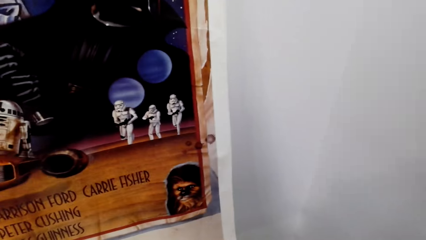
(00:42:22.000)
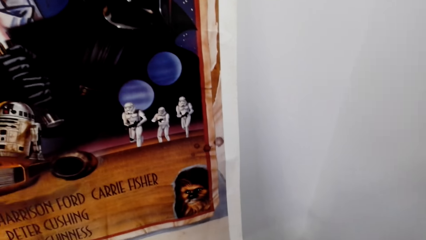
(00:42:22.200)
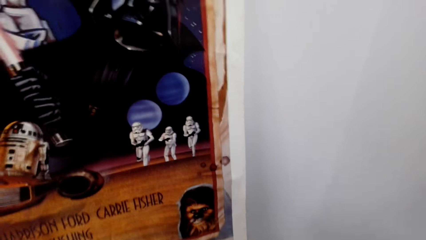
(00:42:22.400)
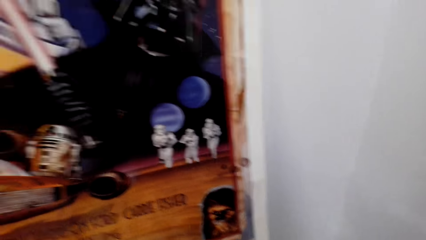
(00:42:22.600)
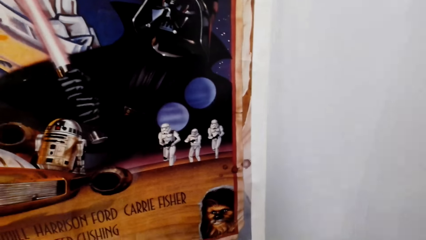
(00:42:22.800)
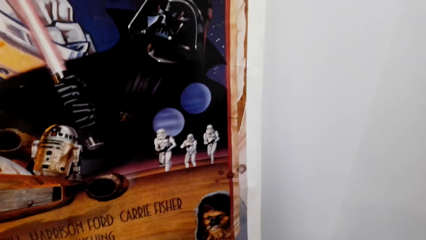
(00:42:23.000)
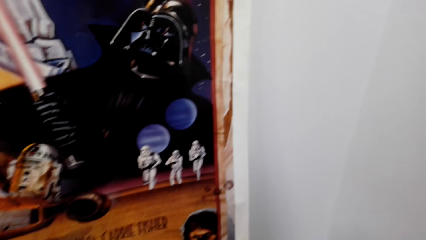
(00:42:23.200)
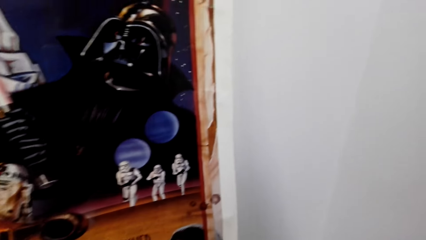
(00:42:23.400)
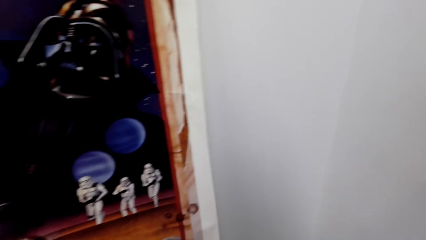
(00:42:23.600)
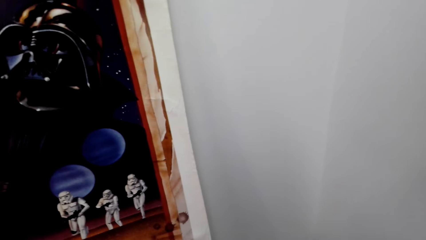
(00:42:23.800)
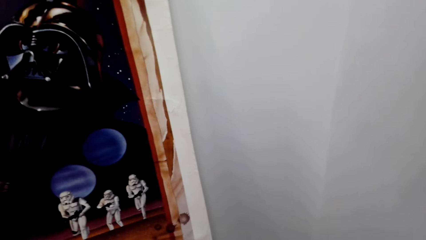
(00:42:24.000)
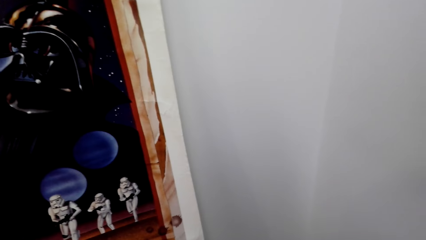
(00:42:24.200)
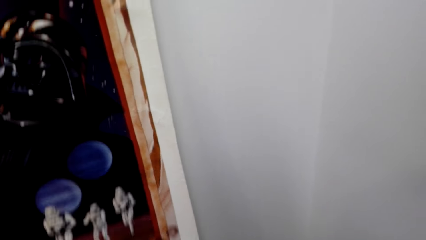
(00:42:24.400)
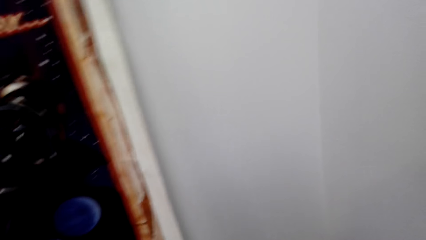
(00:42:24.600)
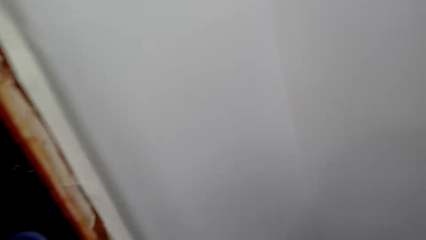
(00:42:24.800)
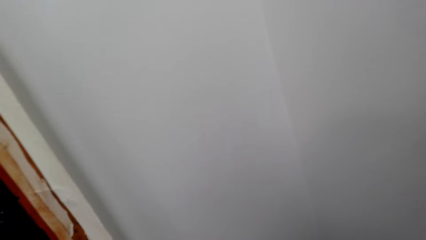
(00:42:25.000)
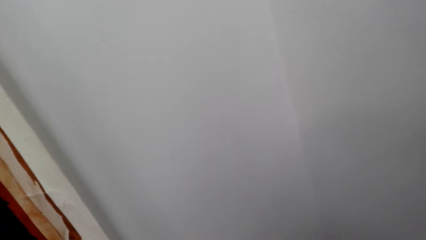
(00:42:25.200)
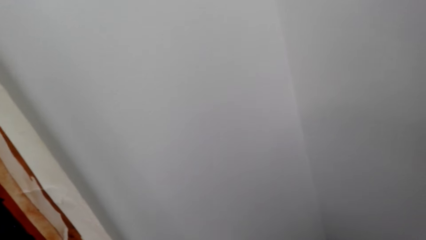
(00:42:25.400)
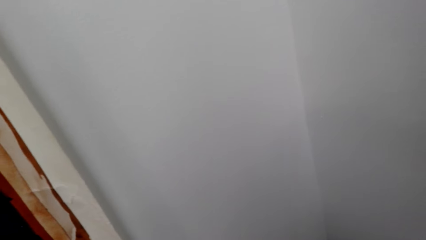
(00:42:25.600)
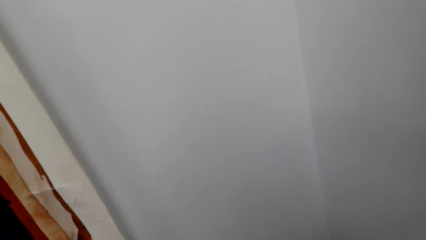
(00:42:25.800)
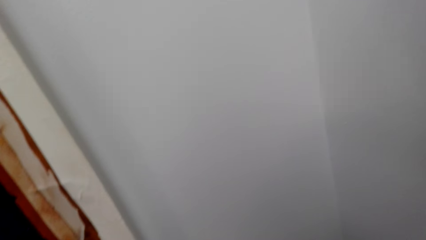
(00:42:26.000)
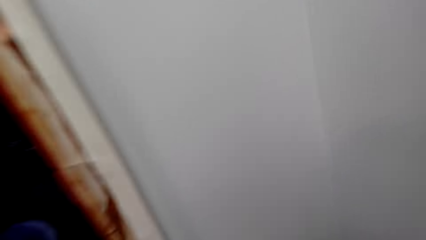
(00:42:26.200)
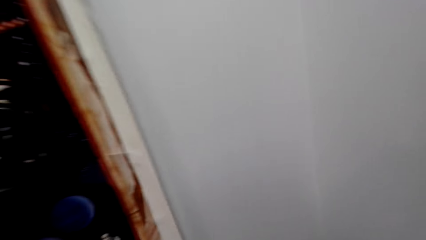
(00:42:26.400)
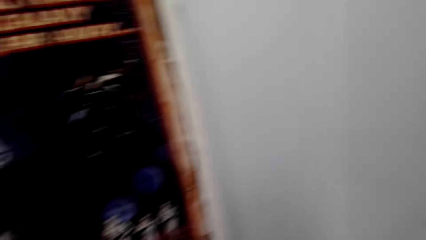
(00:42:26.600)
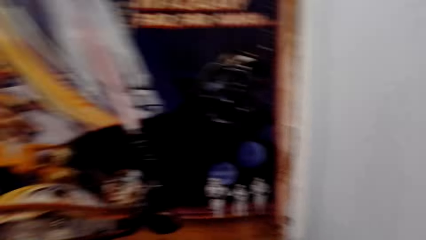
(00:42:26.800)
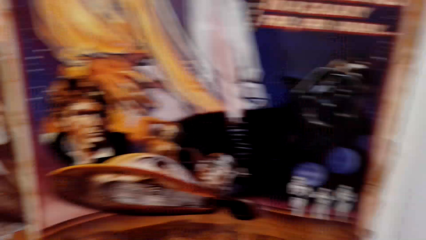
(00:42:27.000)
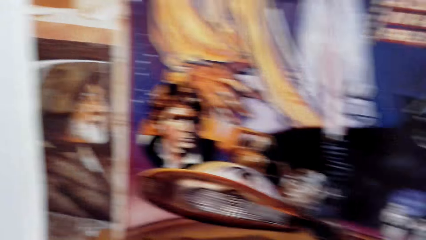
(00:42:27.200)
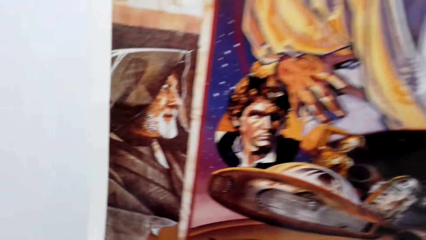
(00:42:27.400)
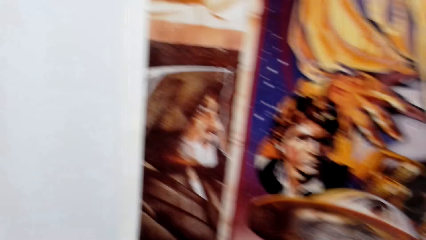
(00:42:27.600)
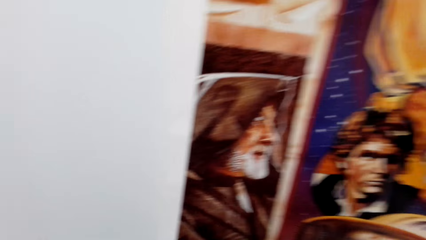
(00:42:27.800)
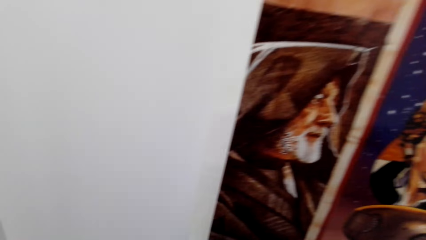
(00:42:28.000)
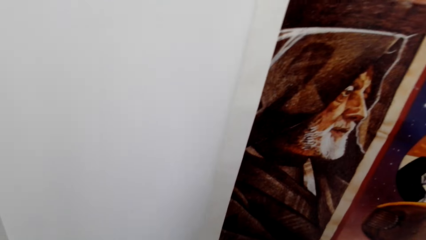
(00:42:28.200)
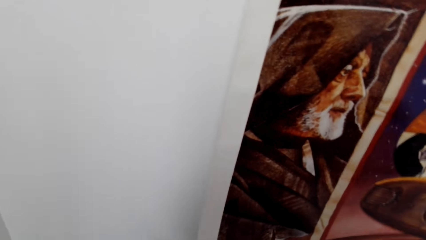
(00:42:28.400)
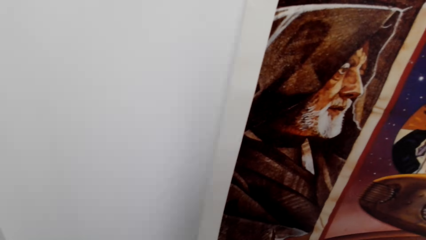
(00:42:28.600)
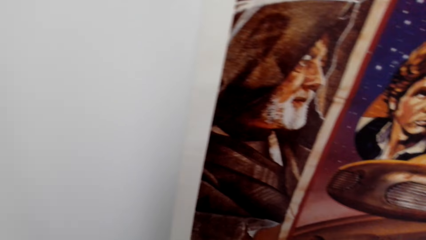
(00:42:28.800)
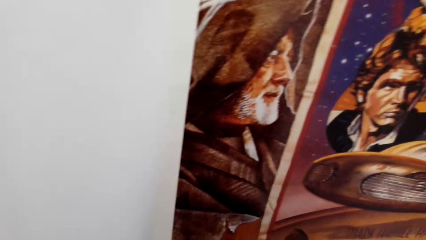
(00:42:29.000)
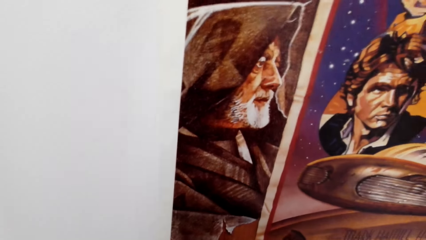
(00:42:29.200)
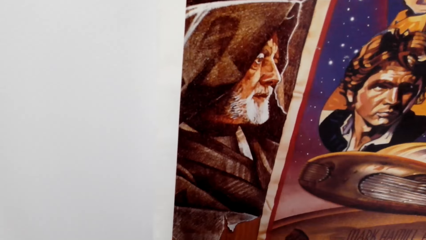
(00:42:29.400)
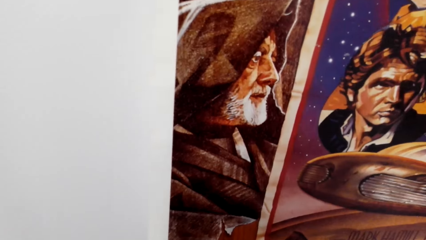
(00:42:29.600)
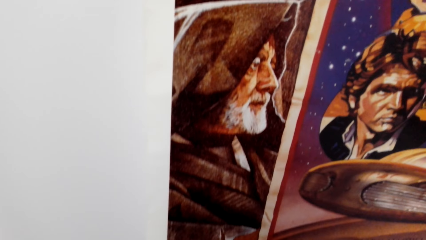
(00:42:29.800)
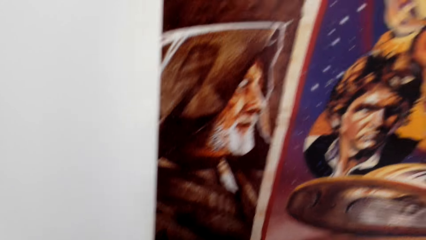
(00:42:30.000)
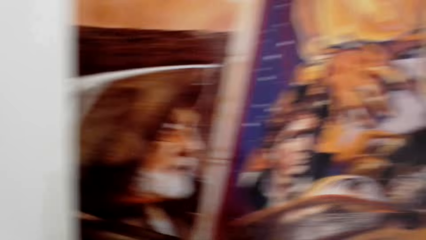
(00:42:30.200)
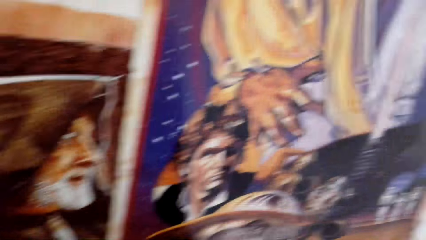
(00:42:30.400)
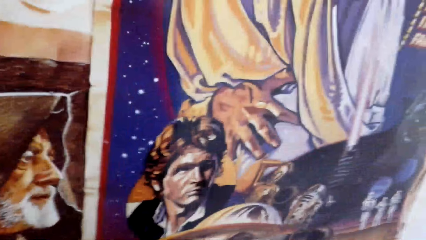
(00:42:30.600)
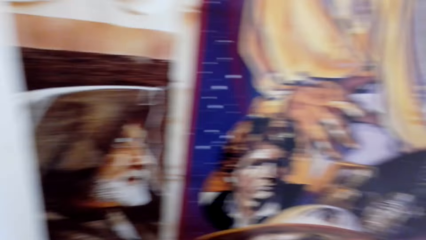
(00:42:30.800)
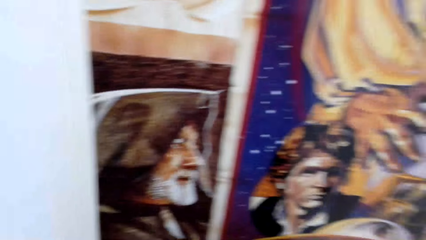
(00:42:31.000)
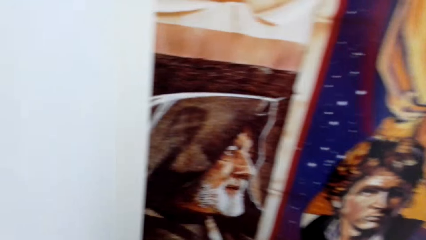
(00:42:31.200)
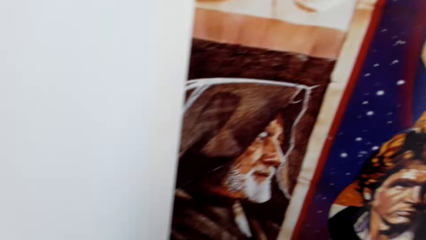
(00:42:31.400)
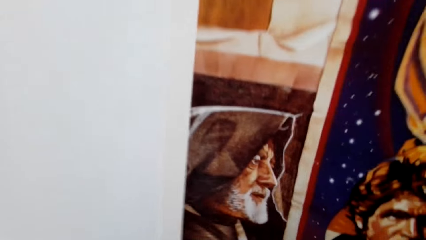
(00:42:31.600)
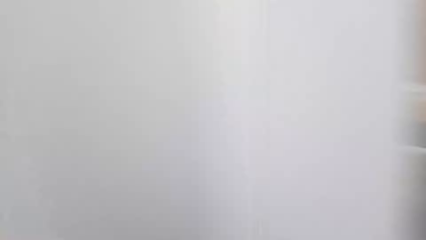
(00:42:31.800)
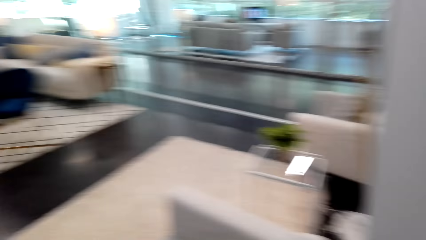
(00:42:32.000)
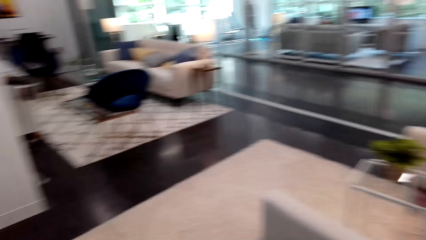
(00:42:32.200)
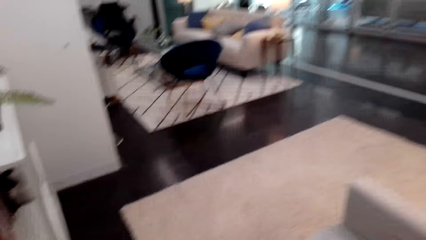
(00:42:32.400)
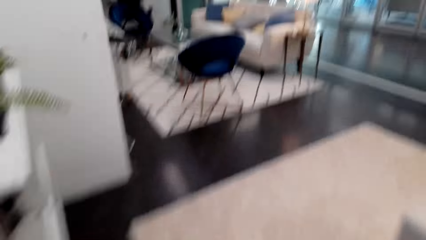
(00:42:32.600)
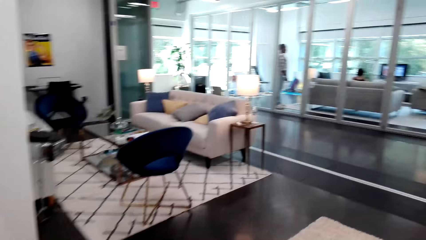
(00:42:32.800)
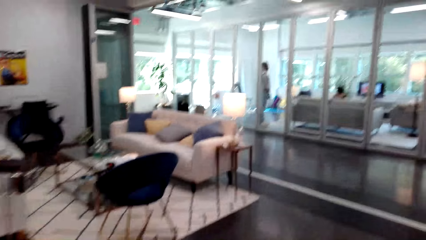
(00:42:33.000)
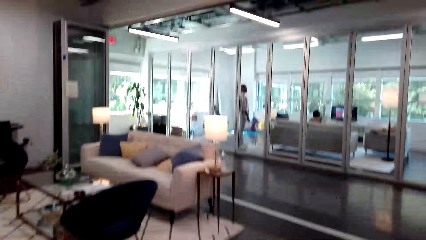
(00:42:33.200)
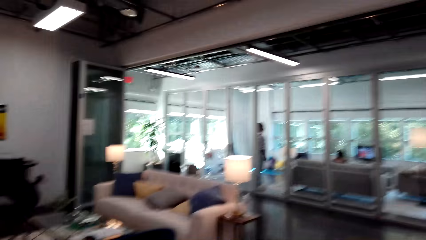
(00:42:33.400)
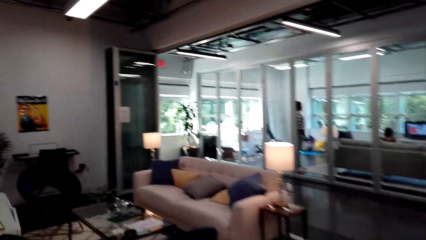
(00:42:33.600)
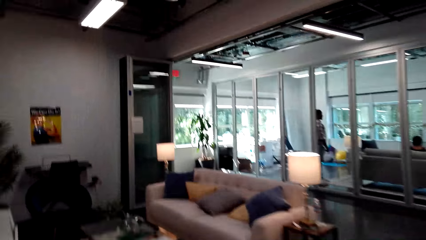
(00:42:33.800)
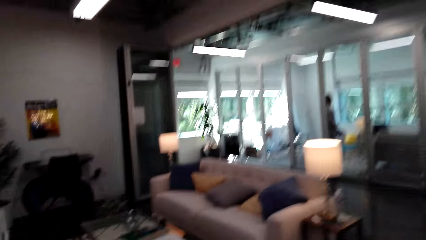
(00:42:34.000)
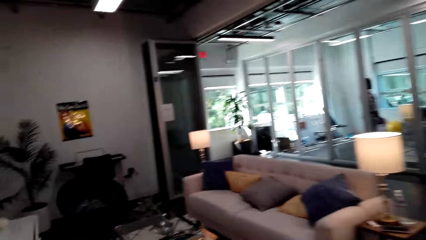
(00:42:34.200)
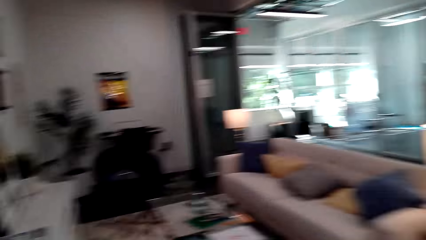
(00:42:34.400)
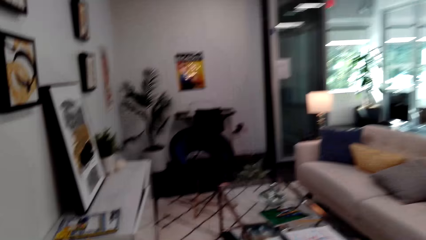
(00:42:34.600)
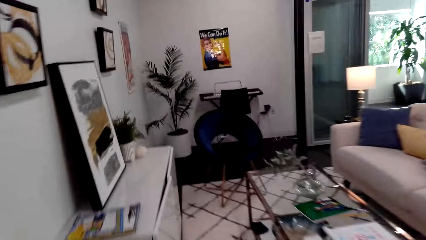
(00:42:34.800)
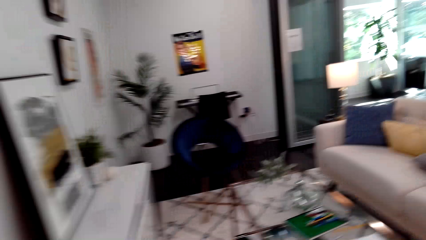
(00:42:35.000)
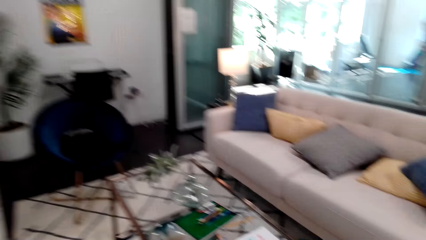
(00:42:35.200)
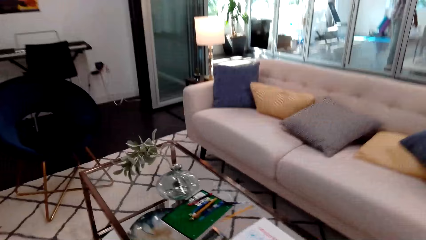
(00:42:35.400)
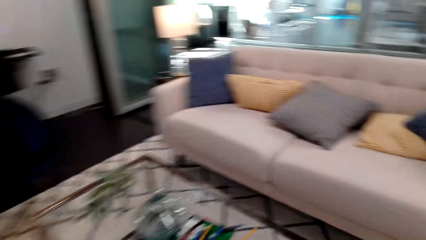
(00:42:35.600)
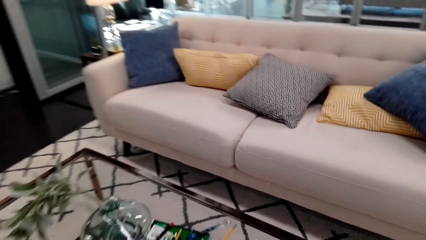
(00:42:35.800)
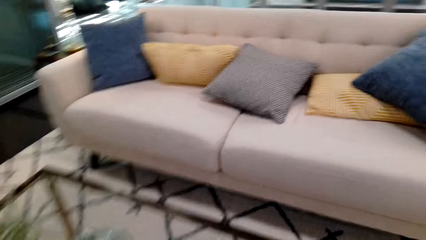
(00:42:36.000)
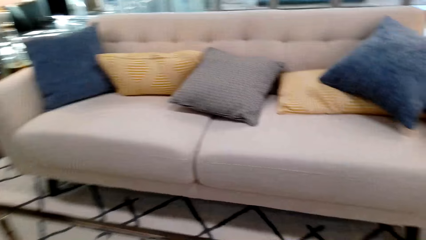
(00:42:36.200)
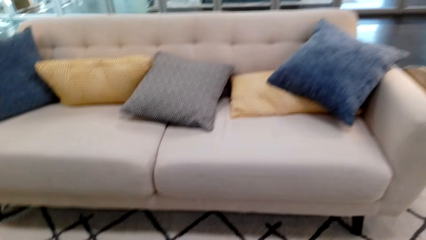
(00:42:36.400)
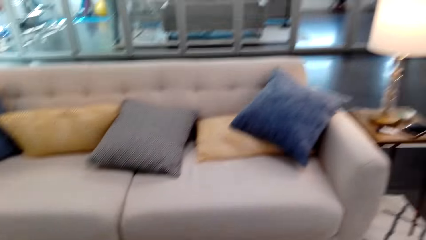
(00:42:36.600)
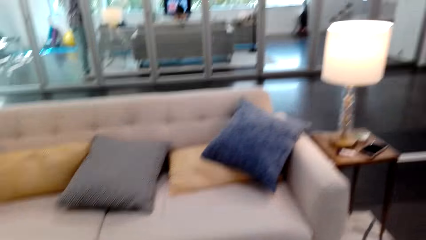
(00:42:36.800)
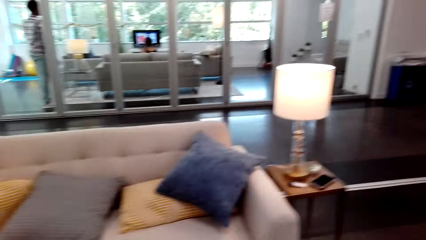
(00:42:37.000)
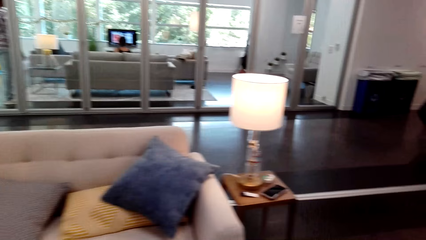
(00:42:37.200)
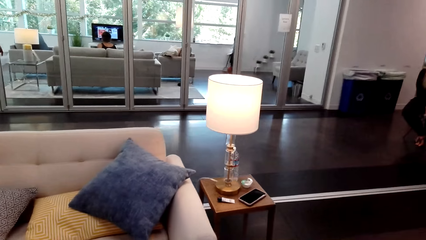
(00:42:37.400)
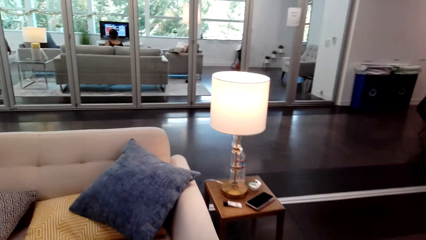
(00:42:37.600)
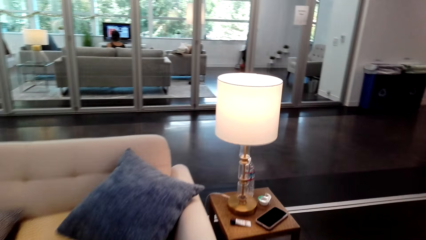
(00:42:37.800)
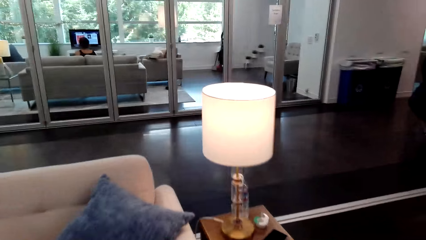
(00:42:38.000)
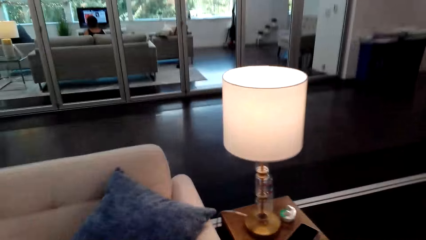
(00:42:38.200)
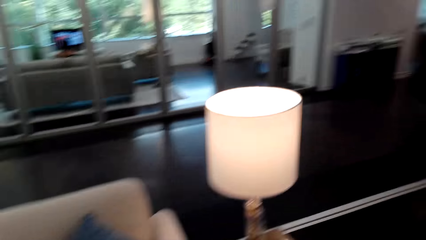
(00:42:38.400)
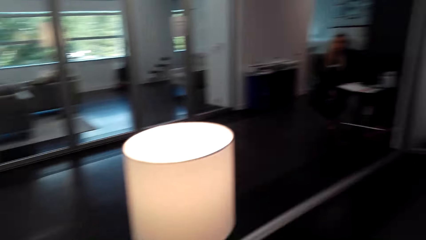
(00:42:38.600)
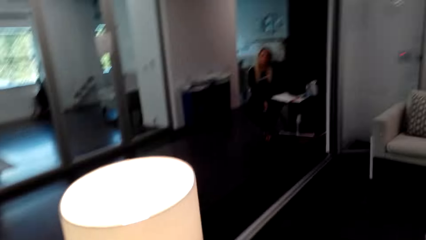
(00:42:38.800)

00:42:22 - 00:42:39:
The camera wearer hangs the art on the wall. They dialogue with a person. They look around the house. They walk around the house.
